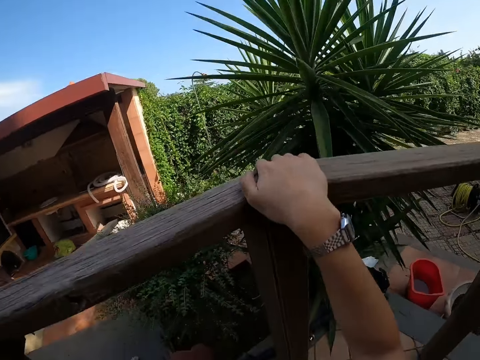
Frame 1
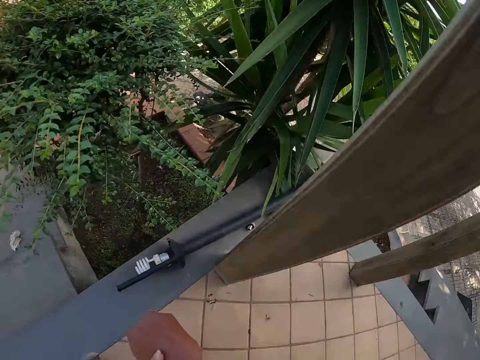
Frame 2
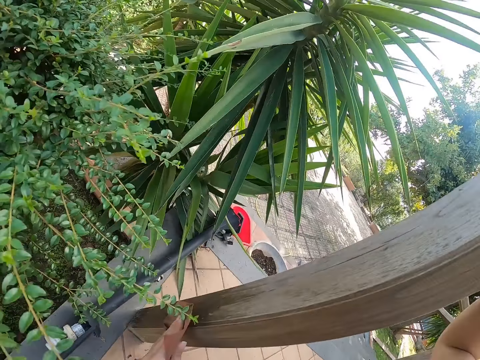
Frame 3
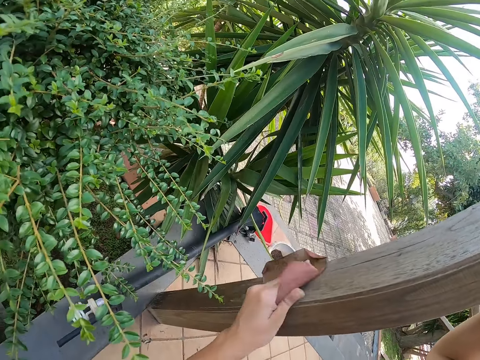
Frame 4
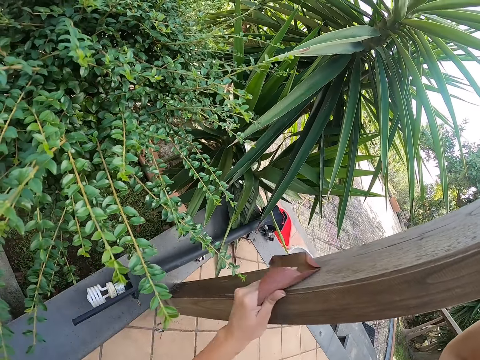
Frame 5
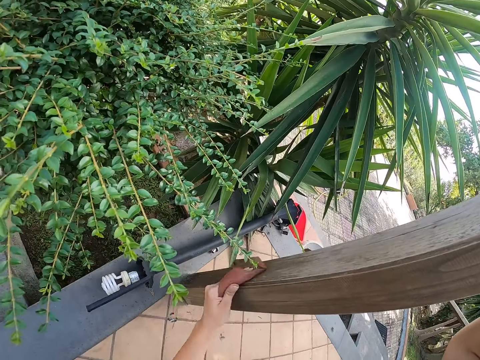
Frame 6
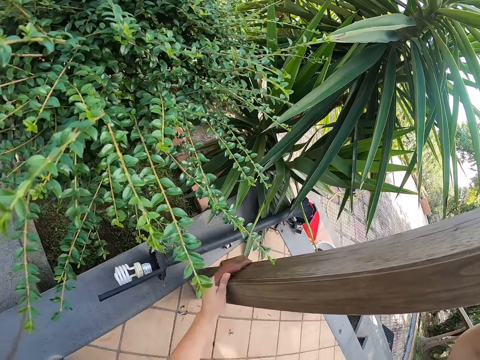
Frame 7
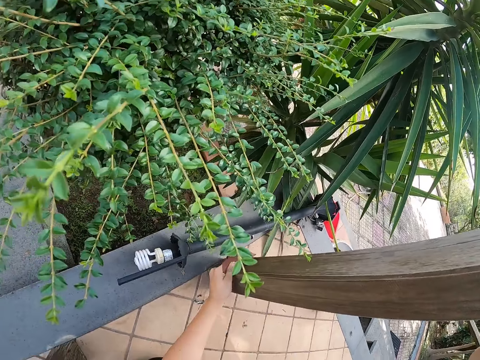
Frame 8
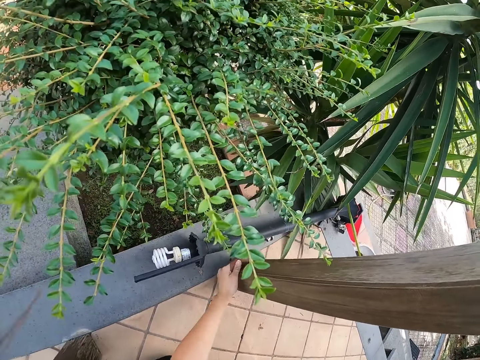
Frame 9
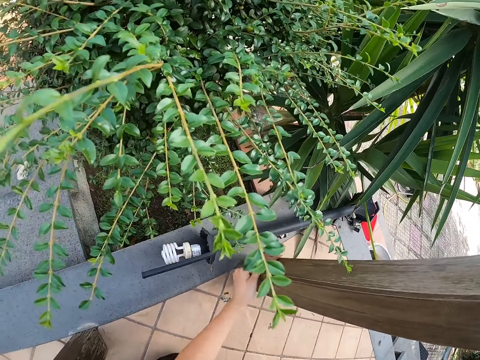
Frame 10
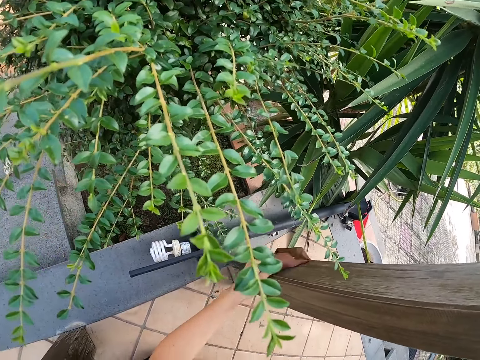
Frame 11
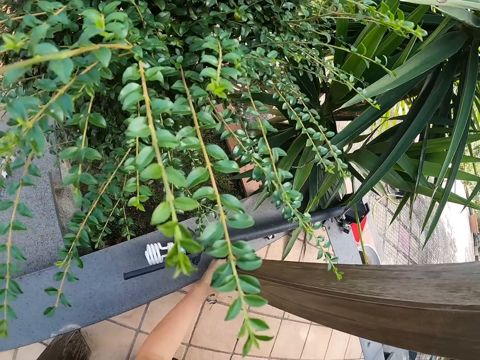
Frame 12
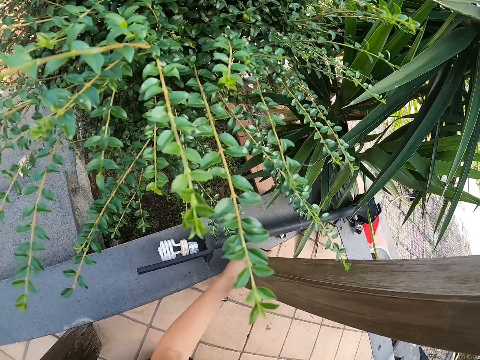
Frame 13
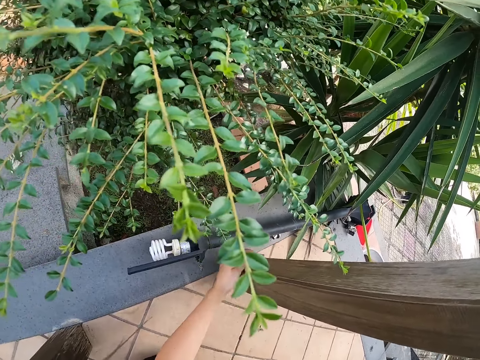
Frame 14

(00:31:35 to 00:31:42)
The camera wearer scrubs the wood with sandpaper with the left hand.

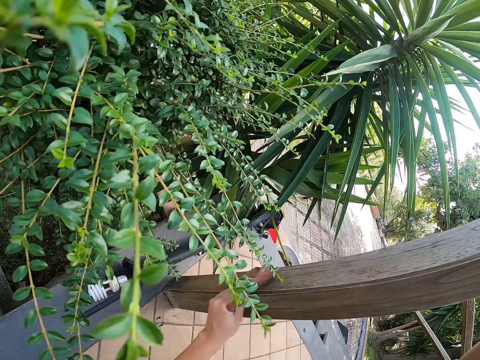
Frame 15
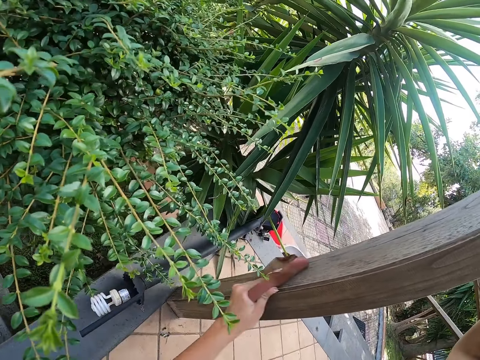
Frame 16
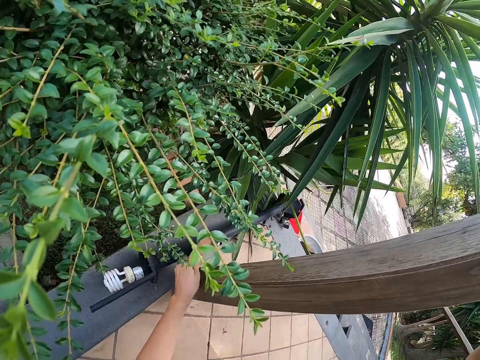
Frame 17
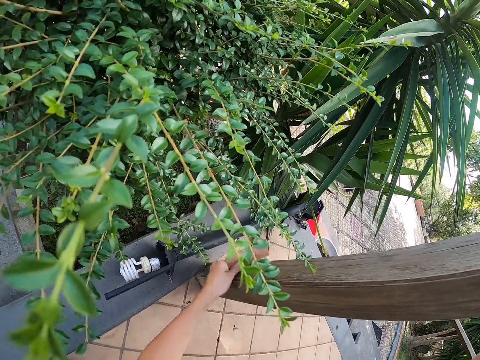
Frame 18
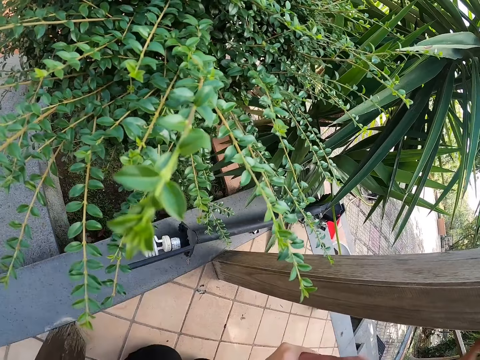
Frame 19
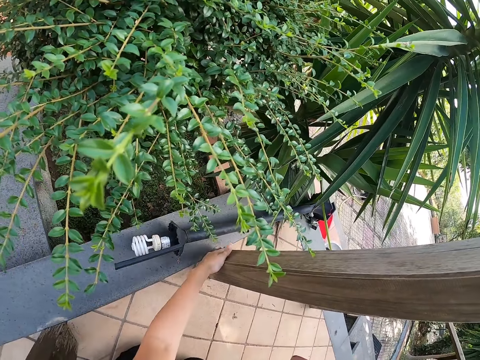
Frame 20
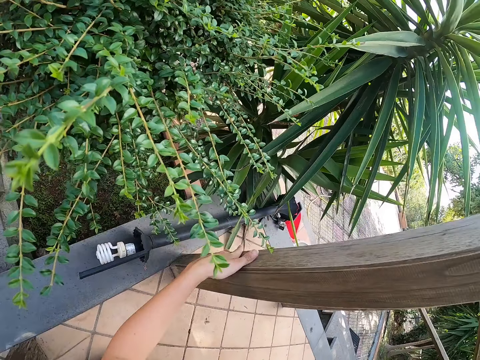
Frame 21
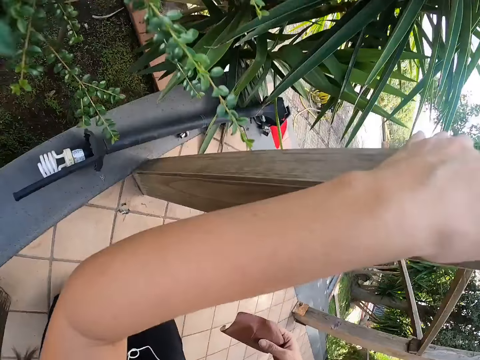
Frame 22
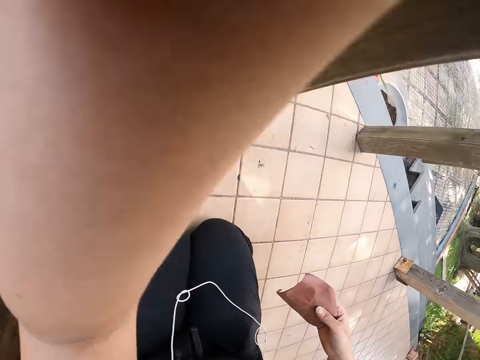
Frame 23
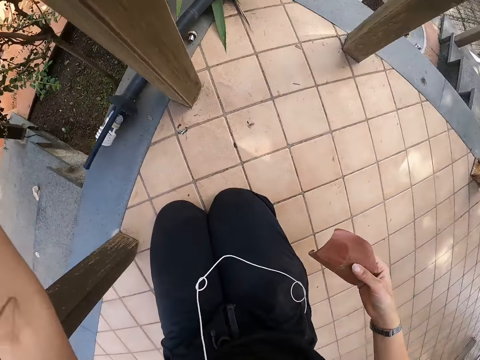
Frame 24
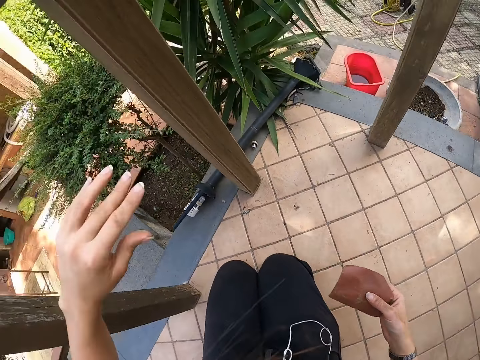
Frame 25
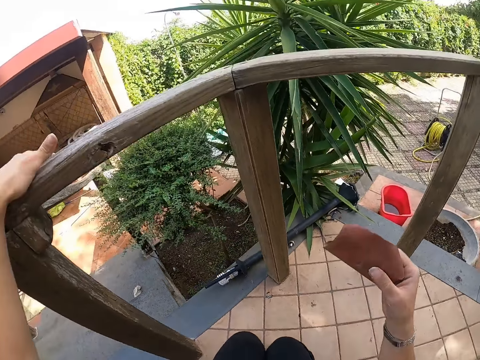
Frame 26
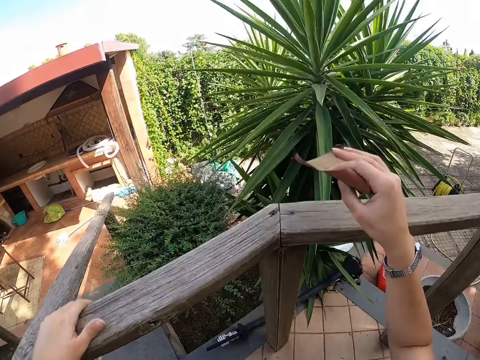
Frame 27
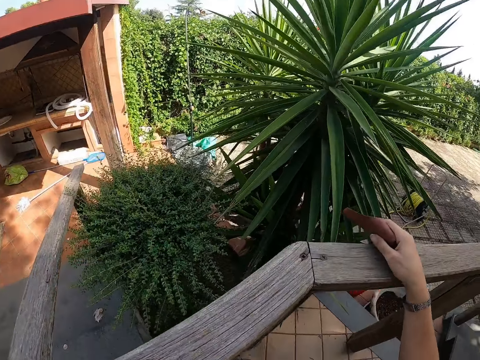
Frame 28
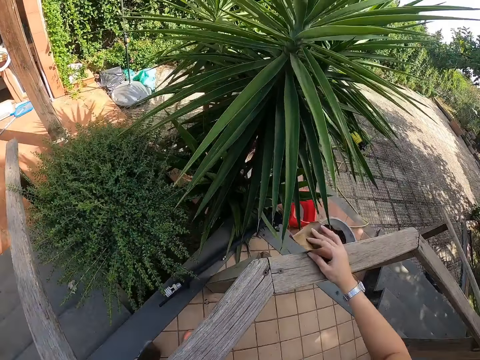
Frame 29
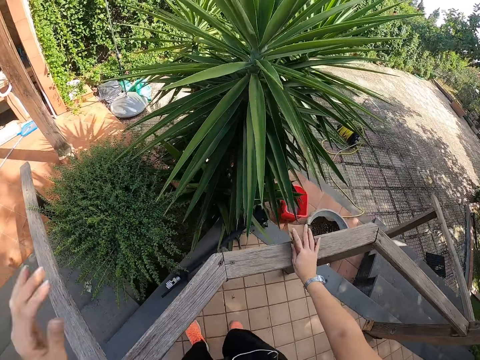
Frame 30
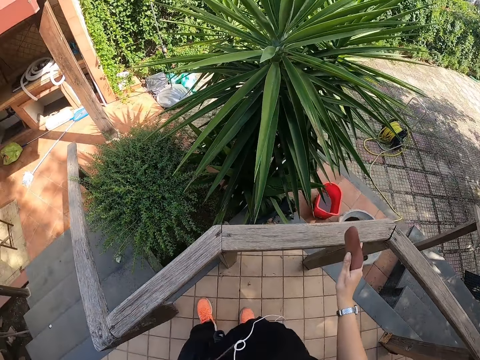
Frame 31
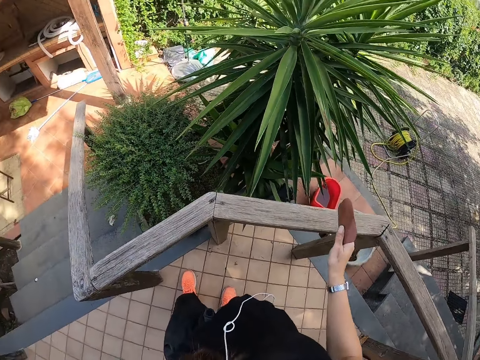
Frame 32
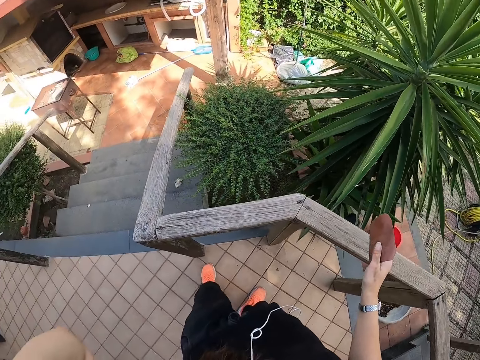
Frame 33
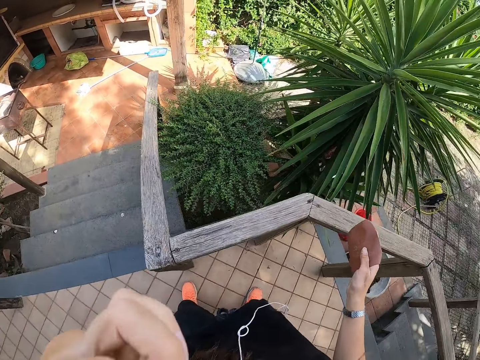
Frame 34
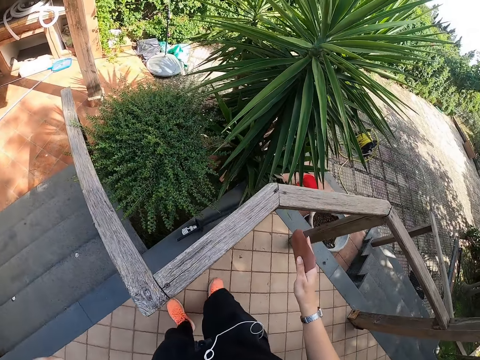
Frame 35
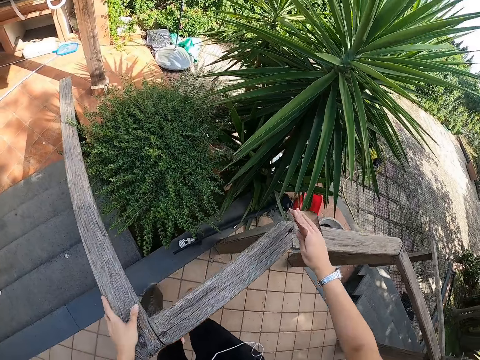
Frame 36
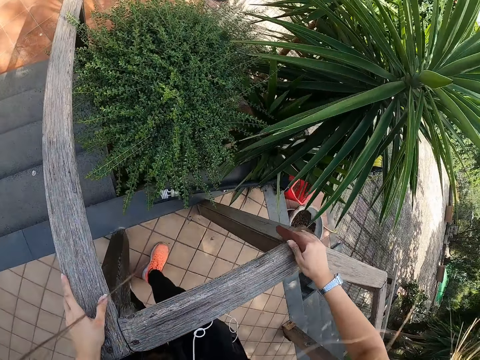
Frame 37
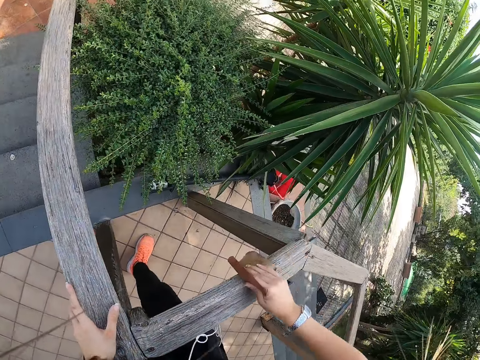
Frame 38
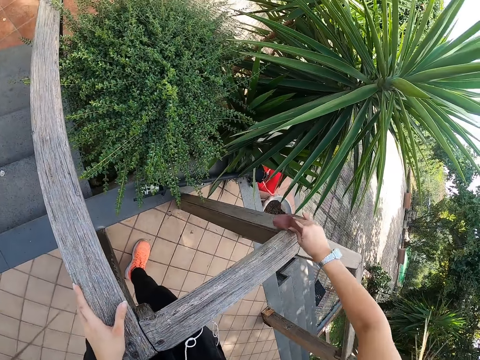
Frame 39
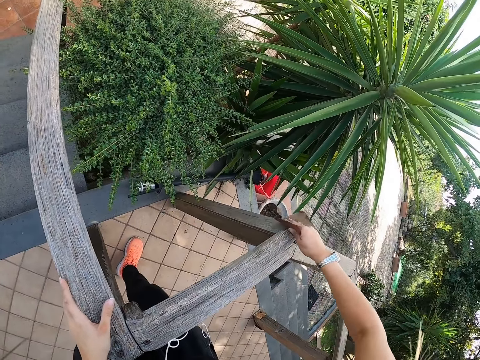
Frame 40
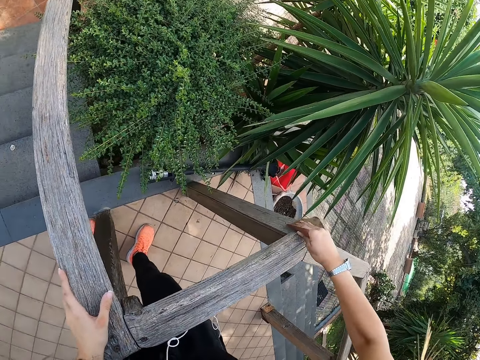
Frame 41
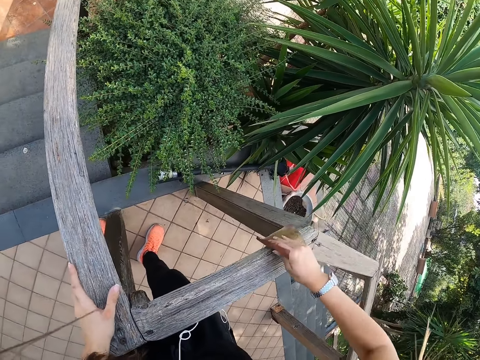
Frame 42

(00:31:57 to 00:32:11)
The camera wearer places the sandpaper in the right hand. They feel the wood with the left hand. They hold the wood with the left hand. They stand. They stare around. They hold the wood. They smoothen the wood with the sandpaper with the right hand.

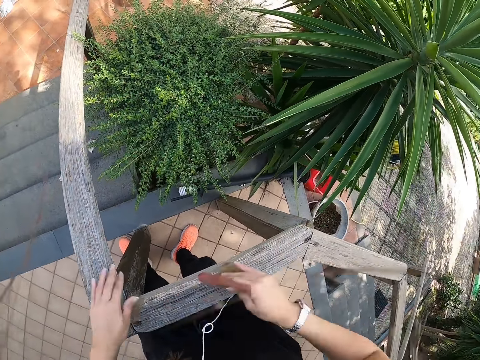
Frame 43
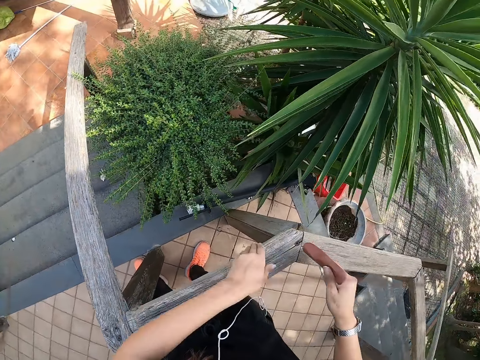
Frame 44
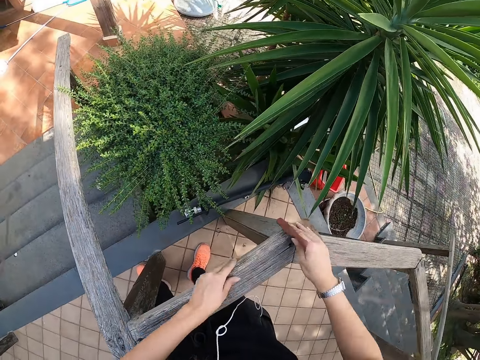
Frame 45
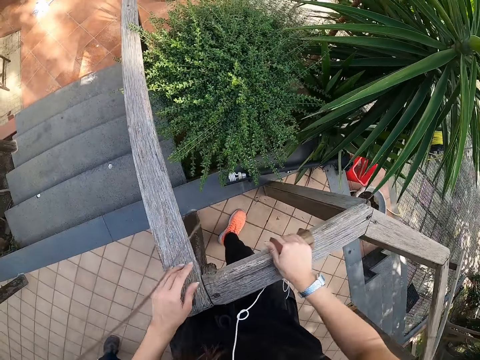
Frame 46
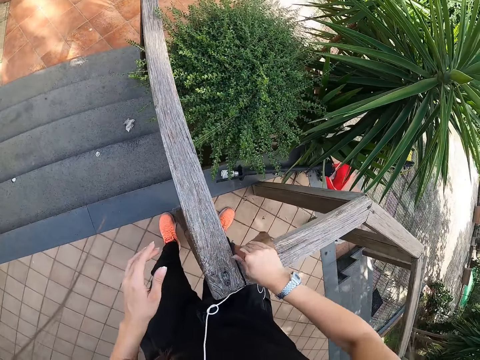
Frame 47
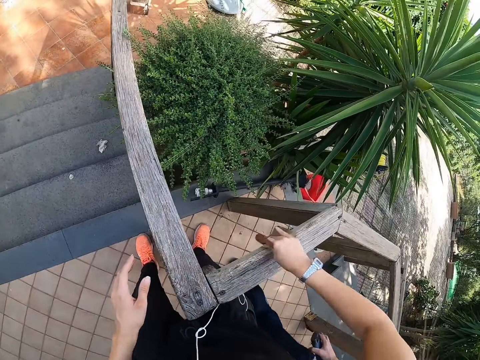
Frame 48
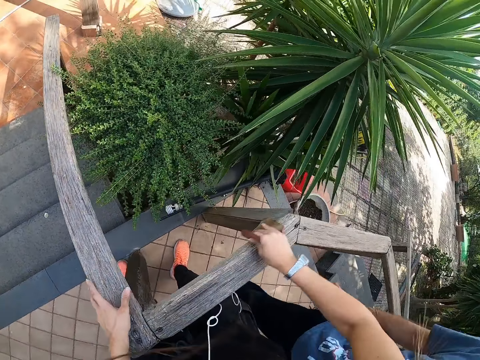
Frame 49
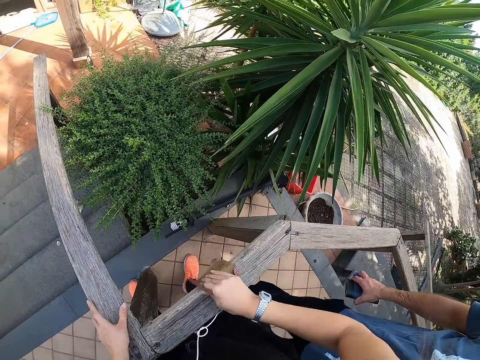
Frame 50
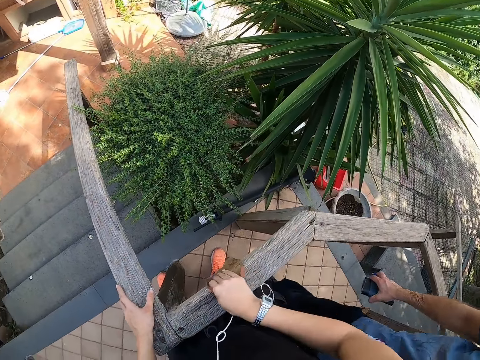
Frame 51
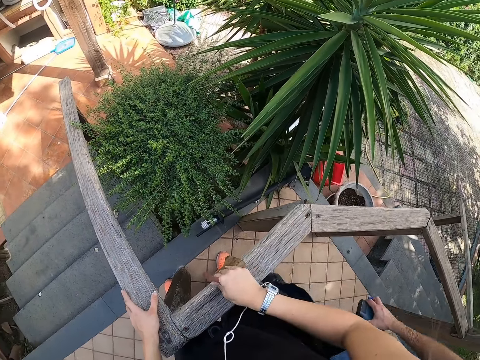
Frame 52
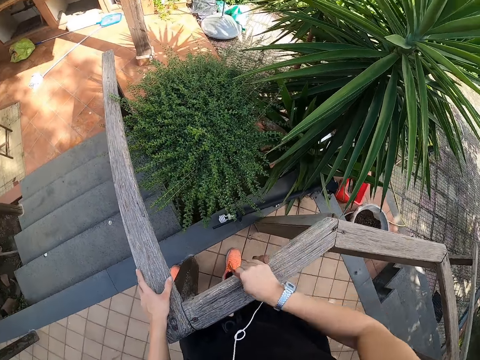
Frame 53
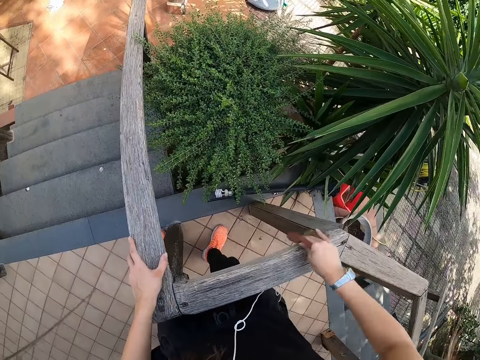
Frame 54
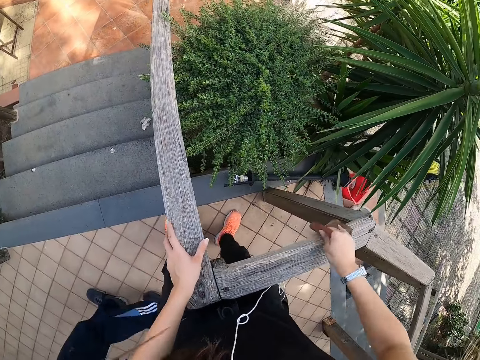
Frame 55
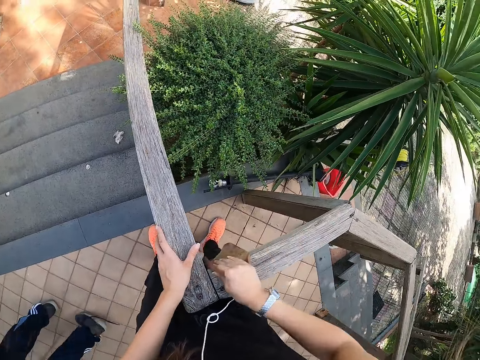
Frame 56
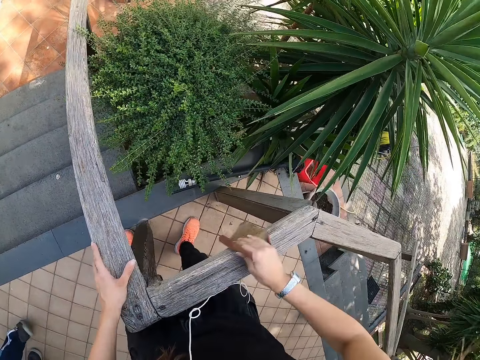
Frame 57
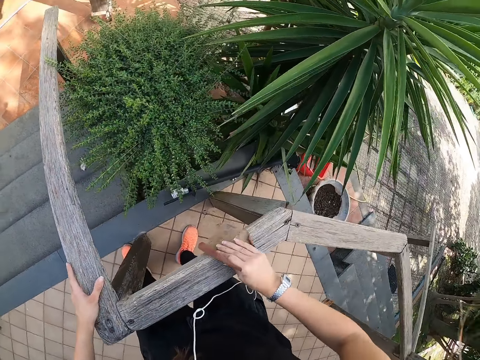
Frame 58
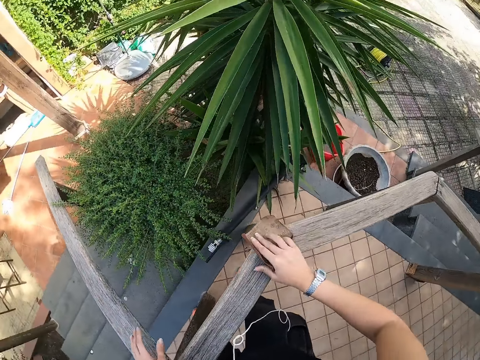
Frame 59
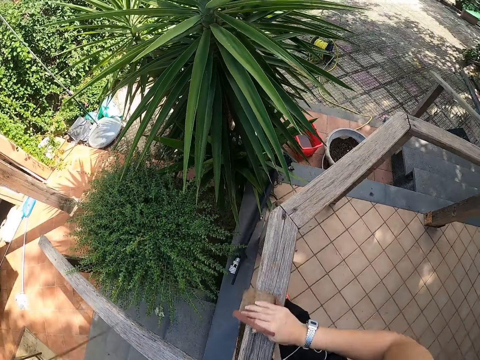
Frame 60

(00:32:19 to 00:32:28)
The camera wearer feels the wood with the left hand. They smoothen the wood with sandpaper, with the right hand.
